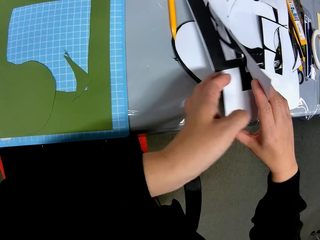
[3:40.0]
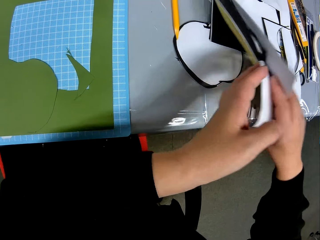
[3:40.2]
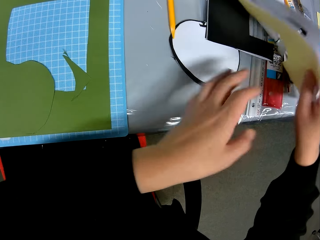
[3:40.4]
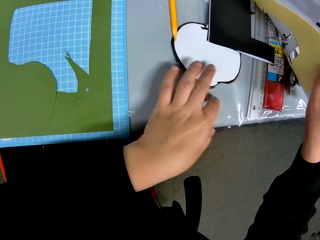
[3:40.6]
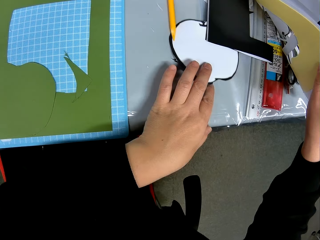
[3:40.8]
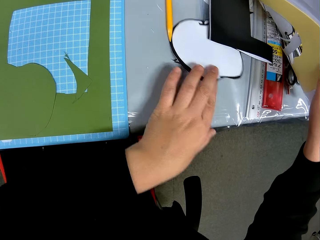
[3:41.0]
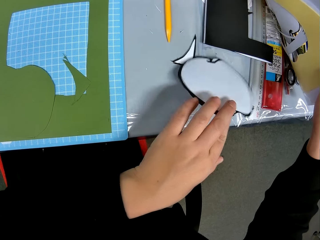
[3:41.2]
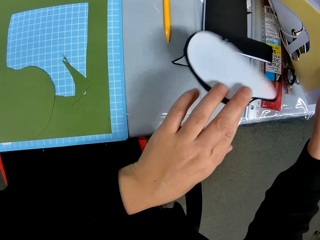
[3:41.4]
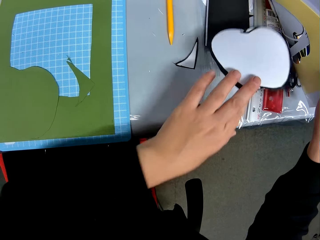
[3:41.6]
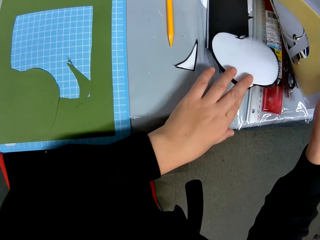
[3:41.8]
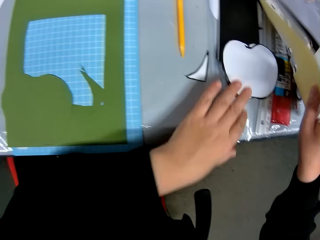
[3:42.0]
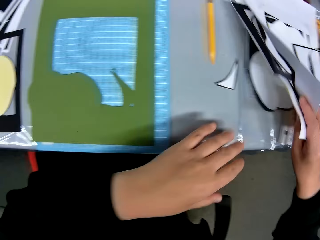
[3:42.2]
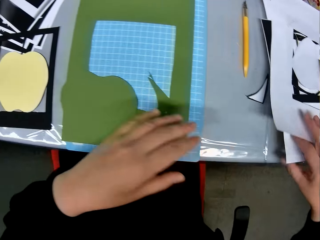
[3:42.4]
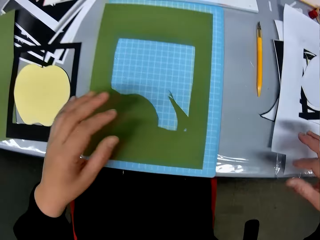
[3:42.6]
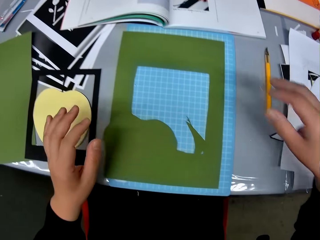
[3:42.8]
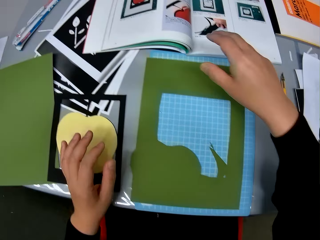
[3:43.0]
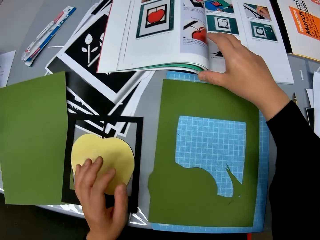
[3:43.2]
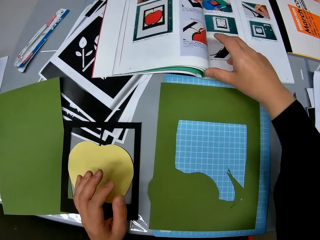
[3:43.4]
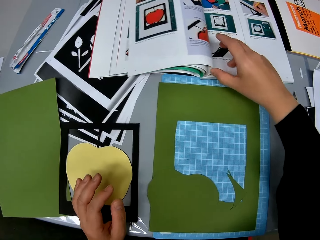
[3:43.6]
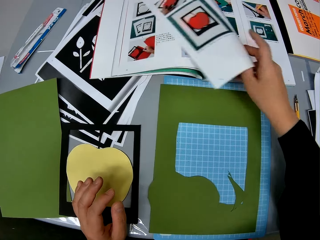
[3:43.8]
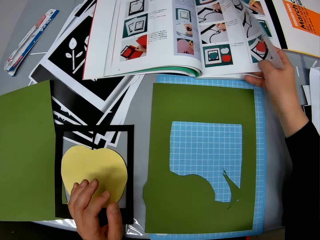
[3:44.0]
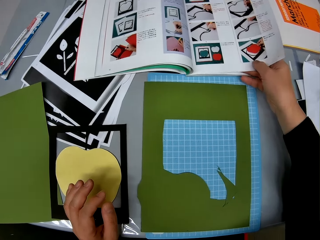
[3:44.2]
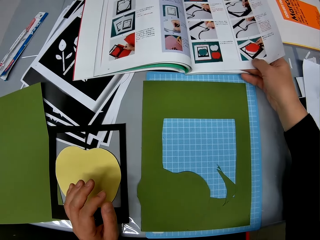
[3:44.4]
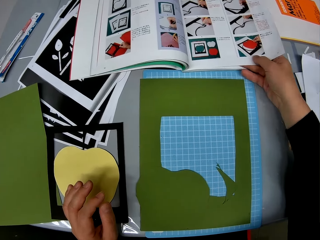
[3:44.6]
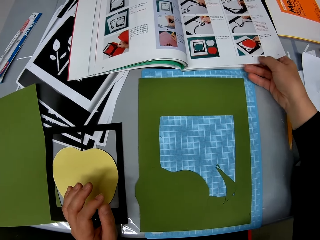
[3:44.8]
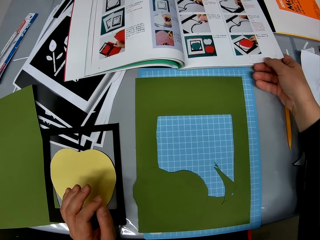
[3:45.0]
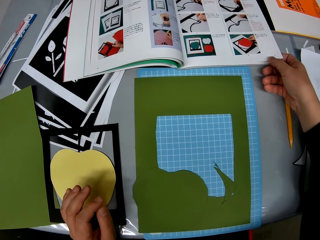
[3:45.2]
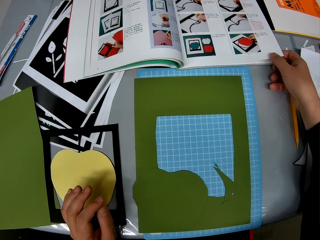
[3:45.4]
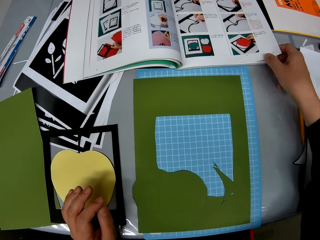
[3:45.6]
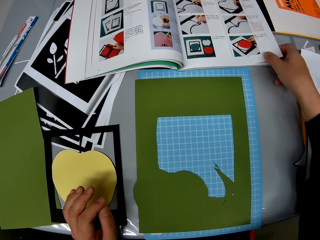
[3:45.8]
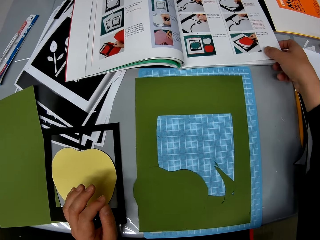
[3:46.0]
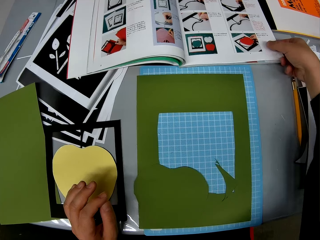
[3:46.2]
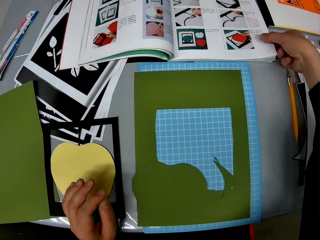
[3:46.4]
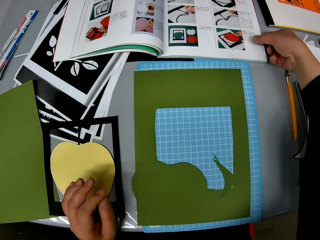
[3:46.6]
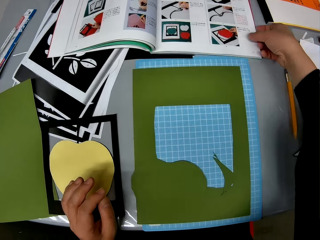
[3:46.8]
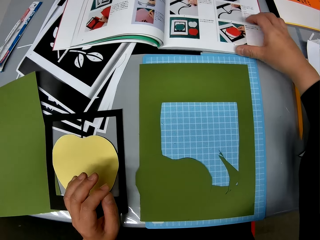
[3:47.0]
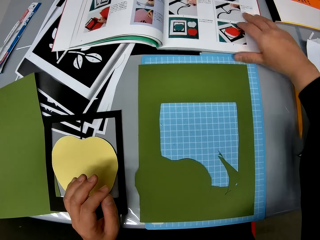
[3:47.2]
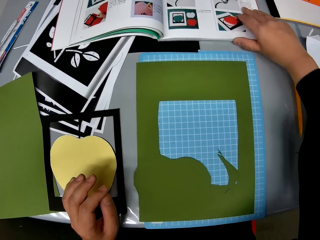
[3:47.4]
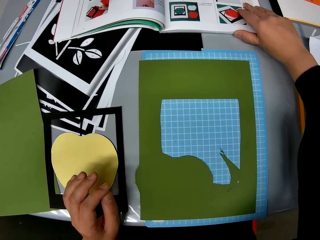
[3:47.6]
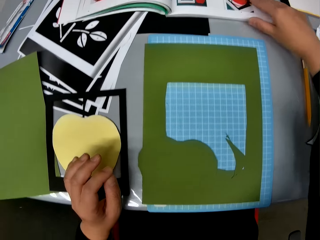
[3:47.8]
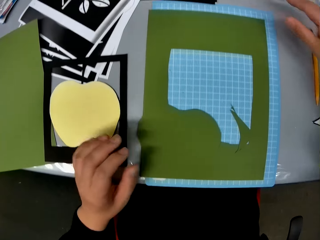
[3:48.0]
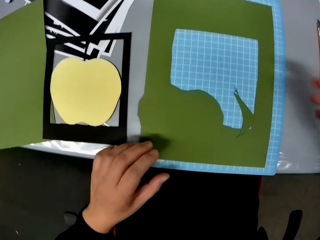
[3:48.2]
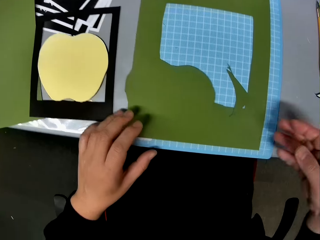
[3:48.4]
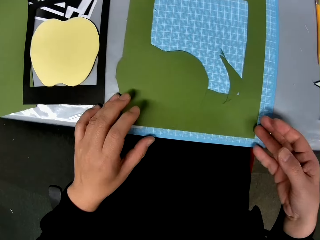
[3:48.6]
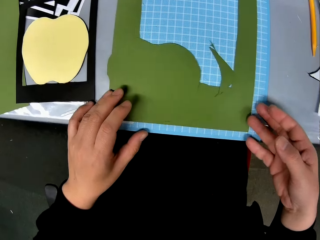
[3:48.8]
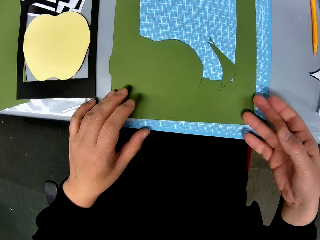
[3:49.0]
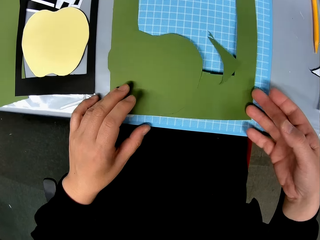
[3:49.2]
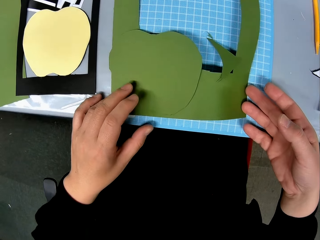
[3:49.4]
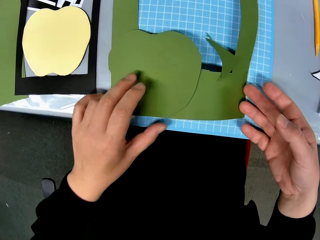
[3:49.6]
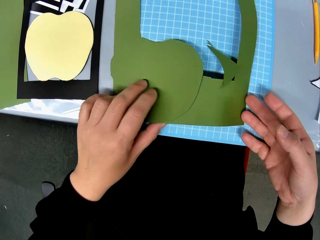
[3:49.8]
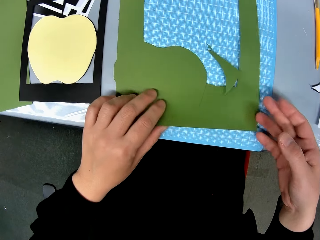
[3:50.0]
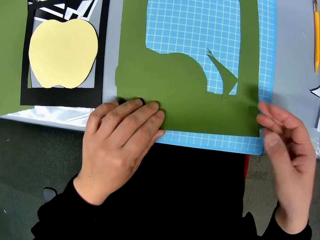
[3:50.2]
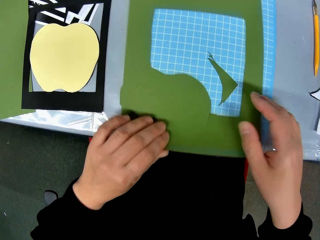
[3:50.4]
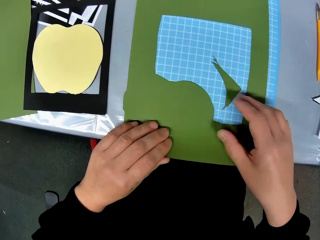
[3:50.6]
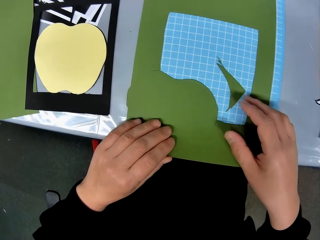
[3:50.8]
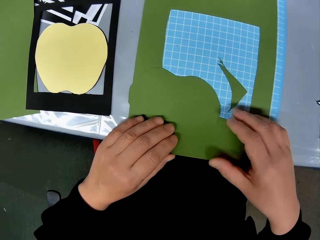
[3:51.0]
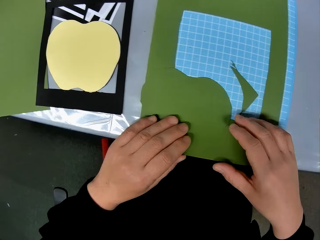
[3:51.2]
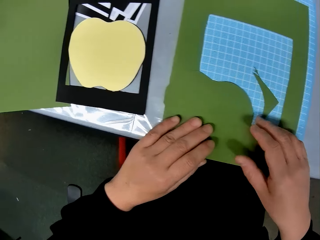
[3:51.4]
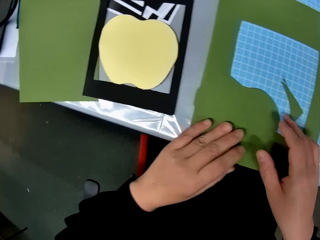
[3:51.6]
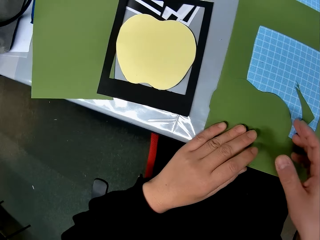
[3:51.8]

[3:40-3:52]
The camera wearer adjusts a white apple shape card stock on the pieces. They direct a hand towards the book. They turn a page on the book. They adjust the book on the table. They look towards the portions on the mat craft board. They adjust the portions on the mat craft board.

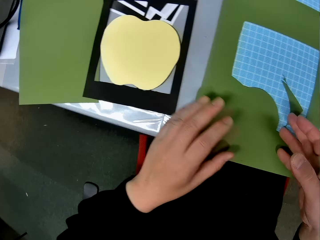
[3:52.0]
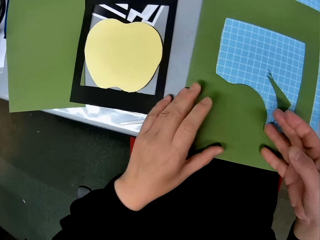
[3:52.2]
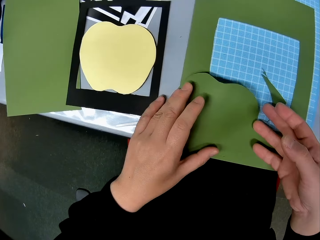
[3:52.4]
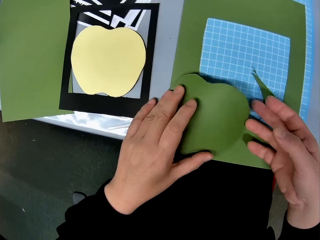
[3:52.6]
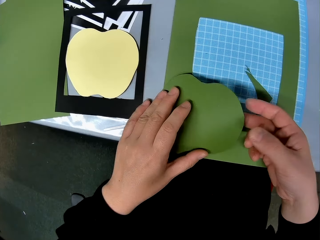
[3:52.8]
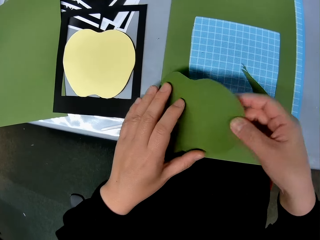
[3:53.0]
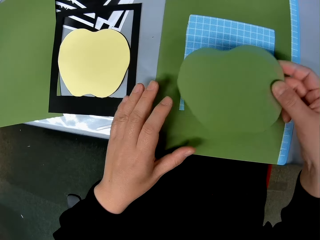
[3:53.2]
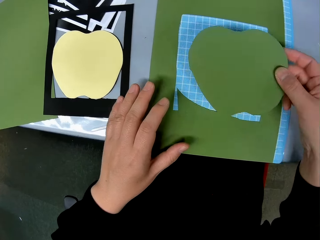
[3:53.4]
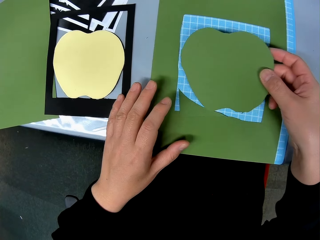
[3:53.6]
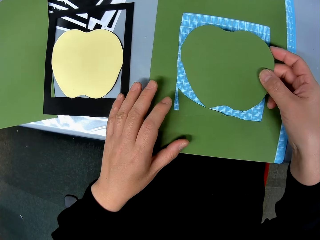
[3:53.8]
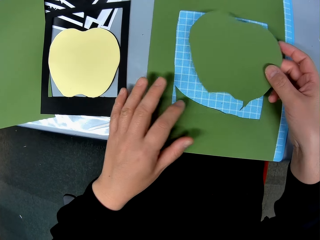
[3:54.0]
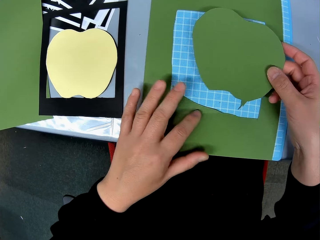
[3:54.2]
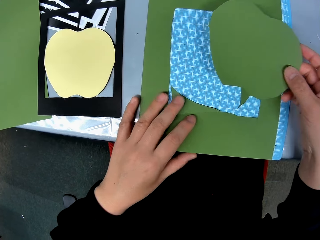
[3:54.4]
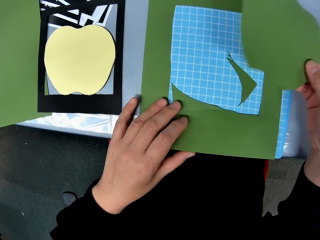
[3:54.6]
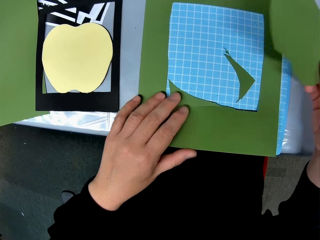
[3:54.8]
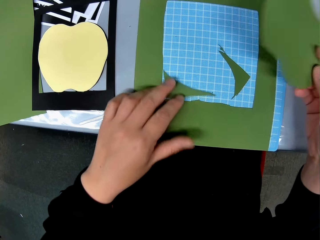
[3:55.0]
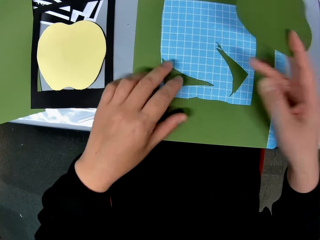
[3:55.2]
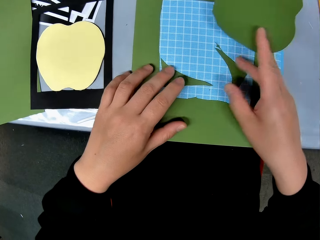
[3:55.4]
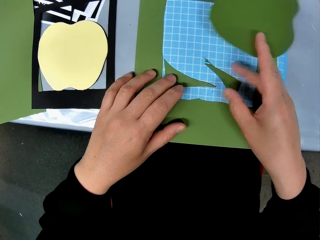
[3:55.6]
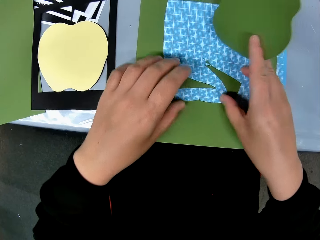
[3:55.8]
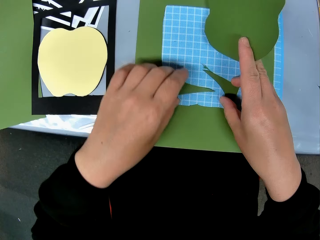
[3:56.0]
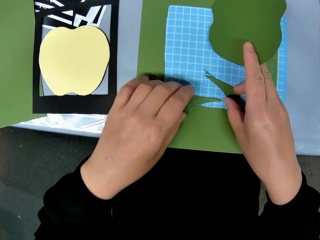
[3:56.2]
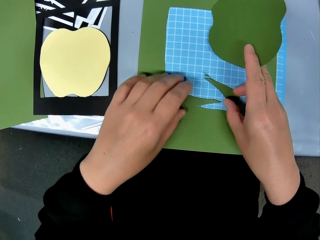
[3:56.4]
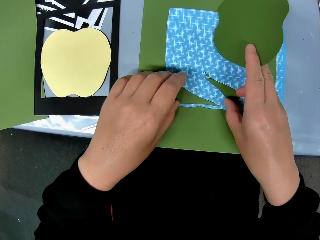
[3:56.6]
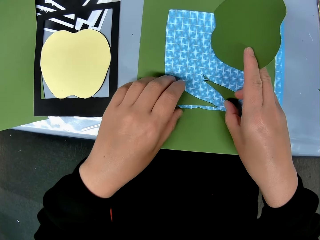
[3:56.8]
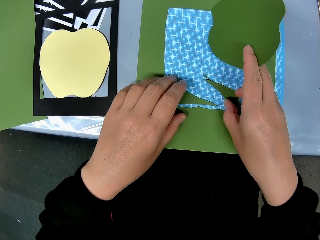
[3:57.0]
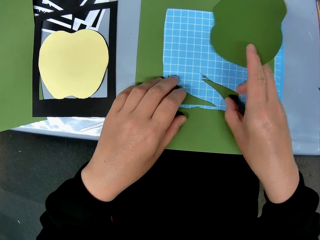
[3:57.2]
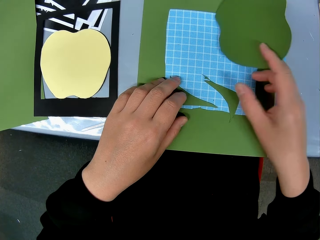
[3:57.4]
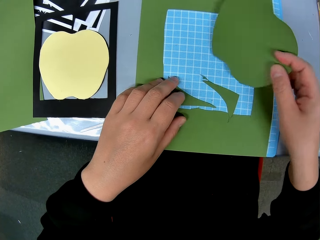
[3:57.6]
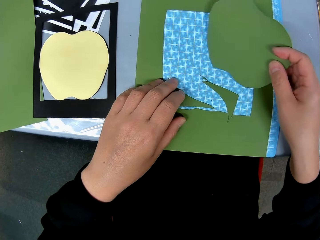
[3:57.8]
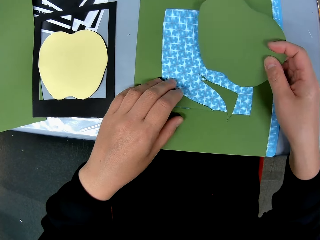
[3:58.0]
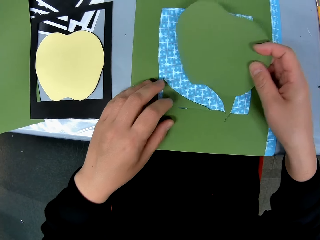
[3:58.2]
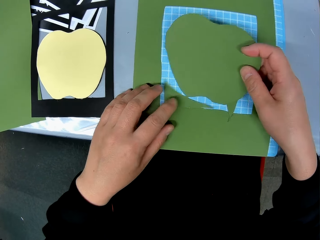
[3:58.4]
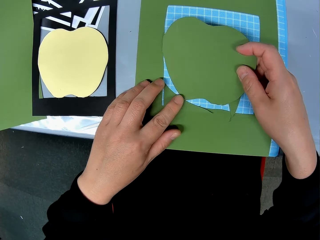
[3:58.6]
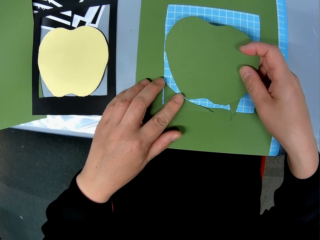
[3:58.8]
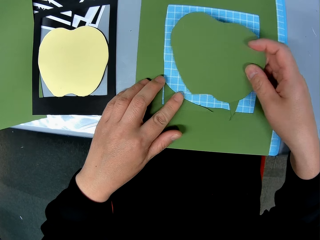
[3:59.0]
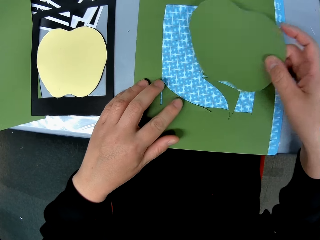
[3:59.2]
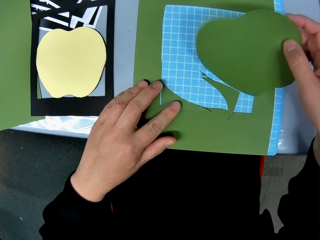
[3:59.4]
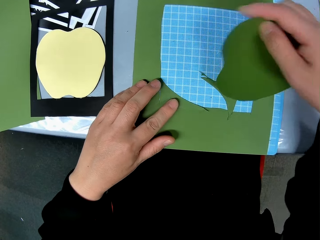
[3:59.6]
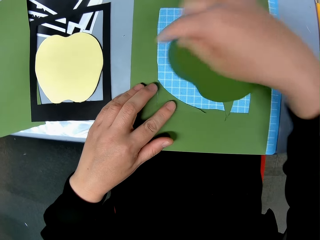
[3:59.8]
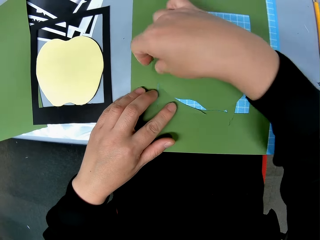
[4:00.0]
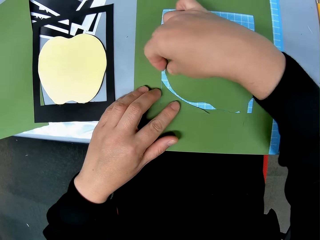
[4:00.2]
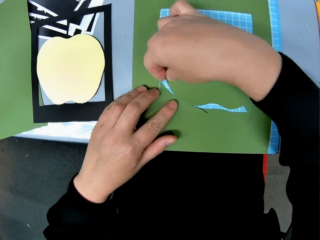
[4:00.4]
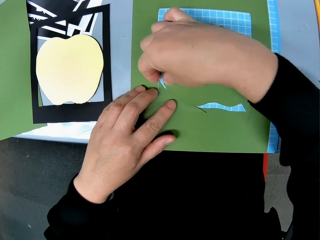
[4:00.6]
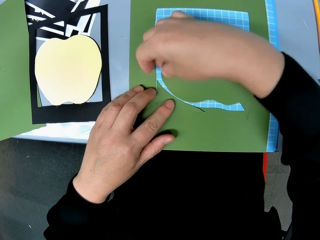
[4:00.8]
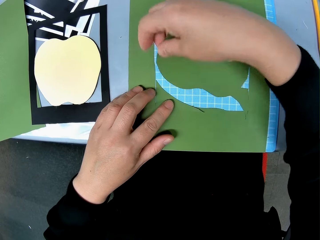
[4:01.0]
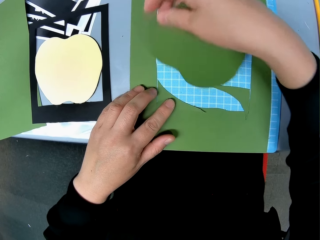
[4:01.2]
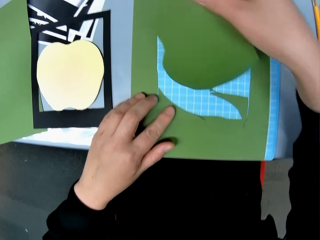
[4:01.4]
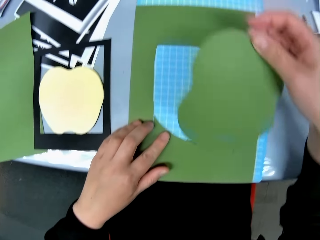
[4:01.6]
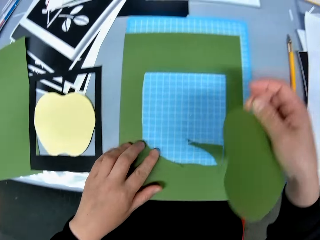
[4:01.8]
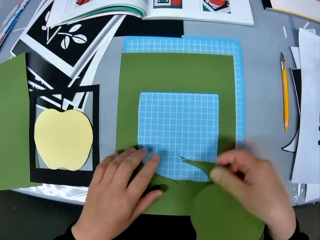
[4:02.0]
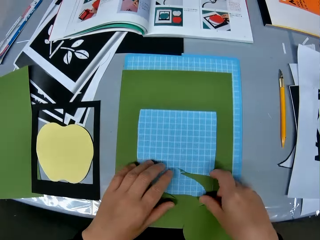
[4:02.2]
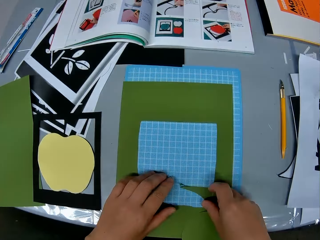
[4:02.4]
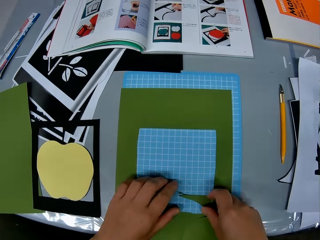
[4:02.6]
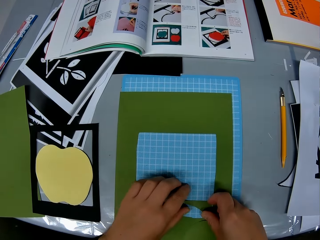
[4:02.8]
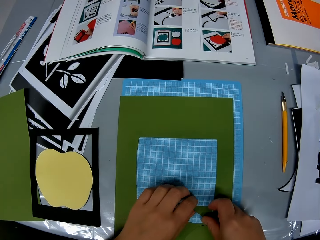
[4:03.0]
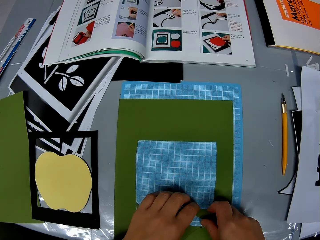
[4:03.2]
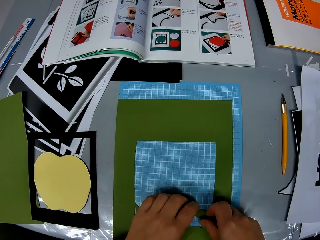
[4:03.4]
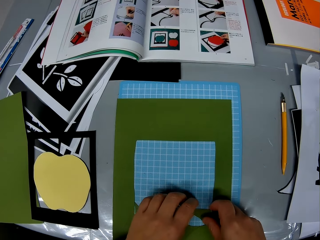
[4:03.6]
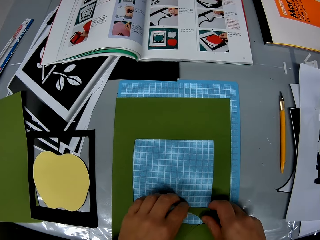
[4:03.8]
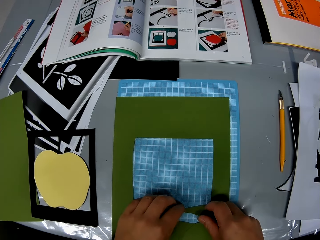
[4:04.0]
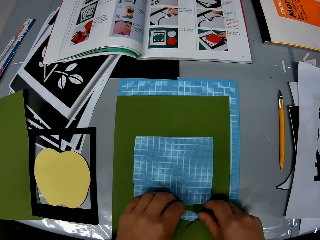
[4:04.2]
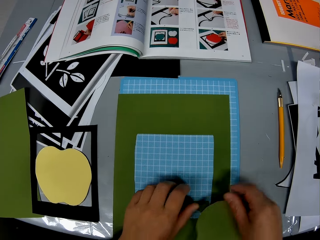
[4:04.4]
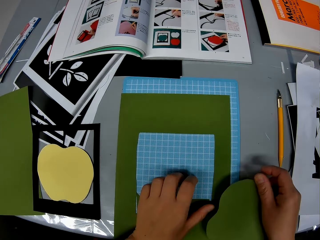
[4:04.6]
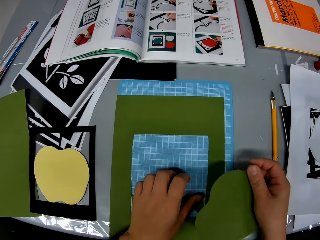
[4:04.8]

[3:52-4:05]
The camera wearer sets the shaped paper piece into another paper piece.
